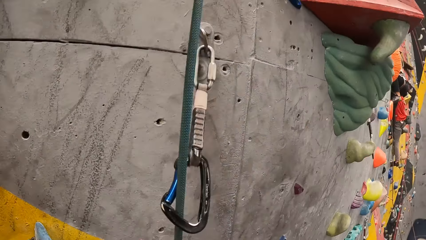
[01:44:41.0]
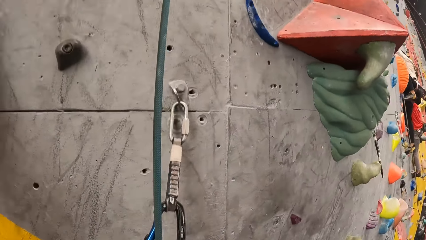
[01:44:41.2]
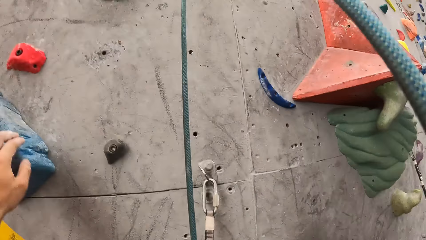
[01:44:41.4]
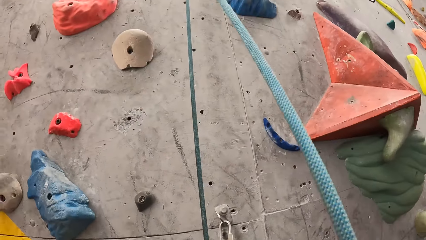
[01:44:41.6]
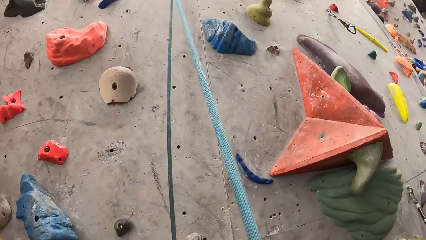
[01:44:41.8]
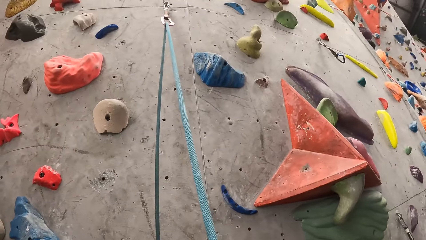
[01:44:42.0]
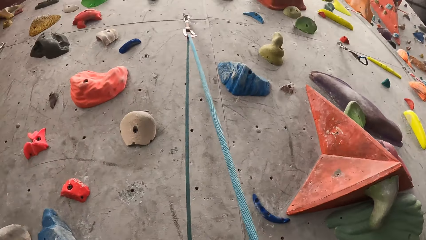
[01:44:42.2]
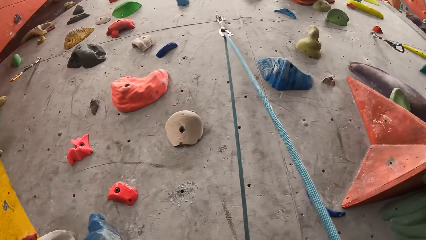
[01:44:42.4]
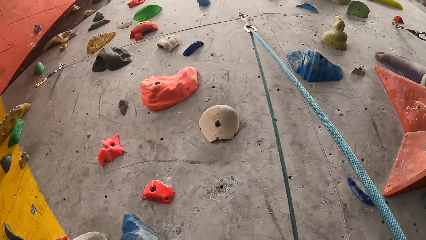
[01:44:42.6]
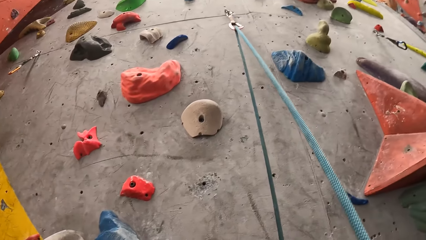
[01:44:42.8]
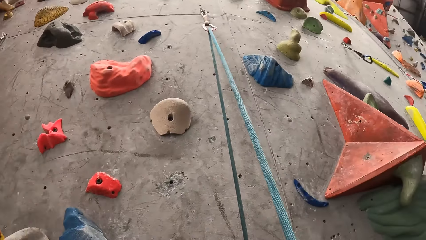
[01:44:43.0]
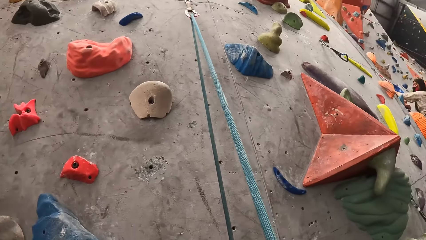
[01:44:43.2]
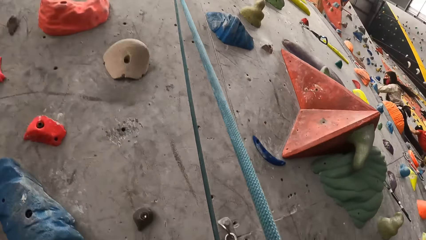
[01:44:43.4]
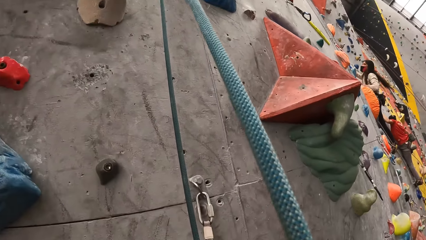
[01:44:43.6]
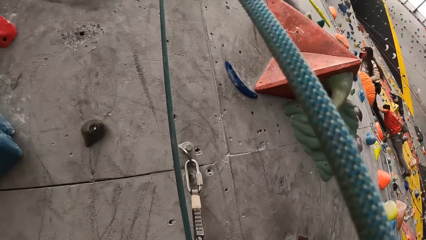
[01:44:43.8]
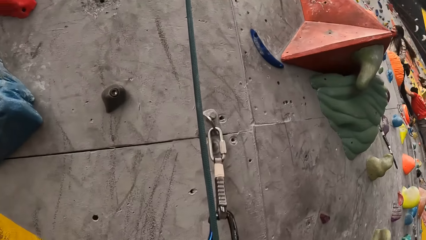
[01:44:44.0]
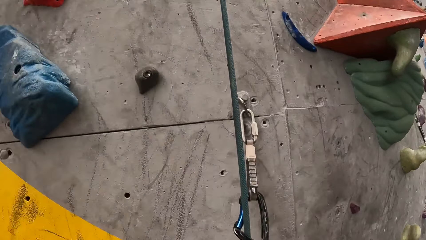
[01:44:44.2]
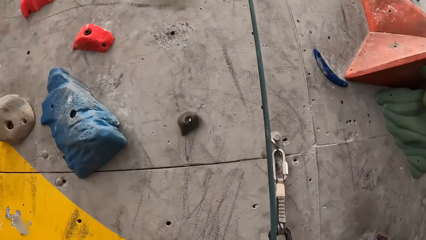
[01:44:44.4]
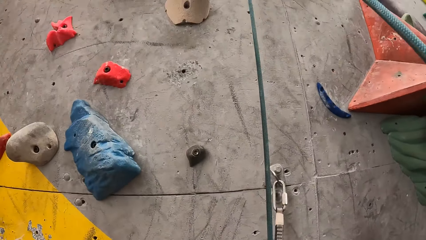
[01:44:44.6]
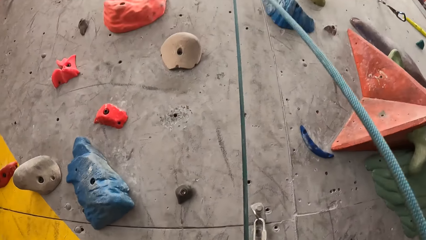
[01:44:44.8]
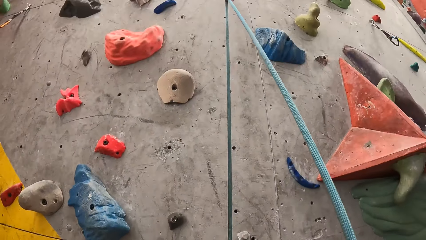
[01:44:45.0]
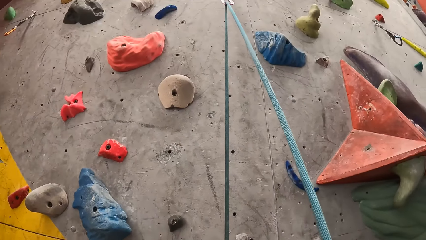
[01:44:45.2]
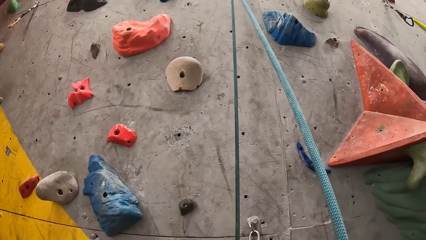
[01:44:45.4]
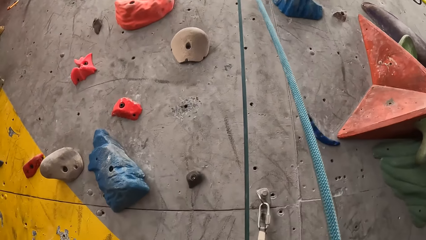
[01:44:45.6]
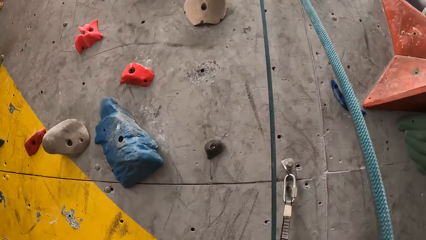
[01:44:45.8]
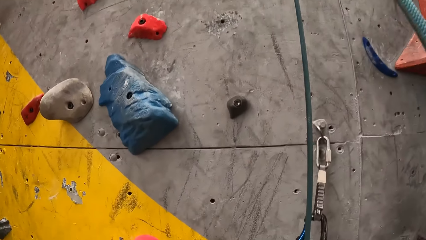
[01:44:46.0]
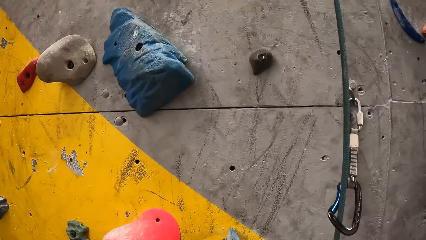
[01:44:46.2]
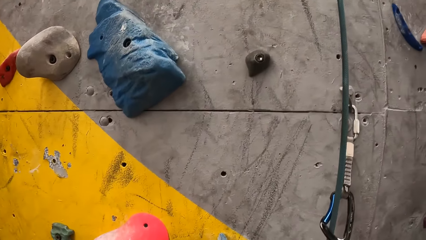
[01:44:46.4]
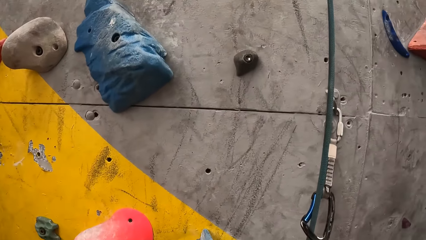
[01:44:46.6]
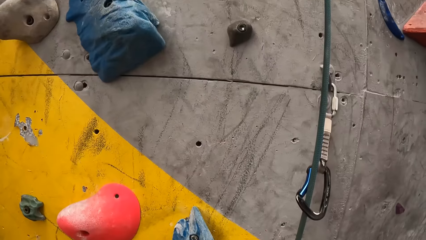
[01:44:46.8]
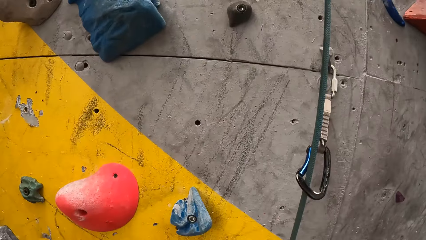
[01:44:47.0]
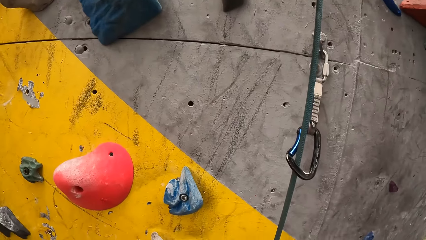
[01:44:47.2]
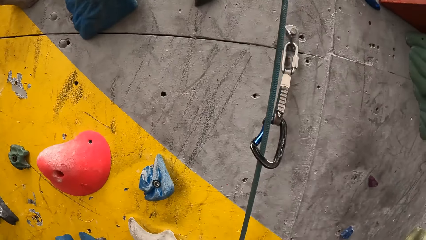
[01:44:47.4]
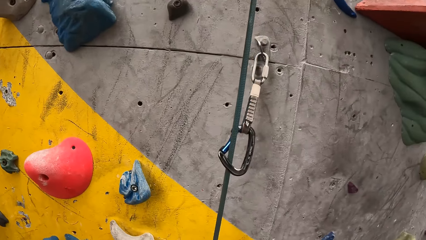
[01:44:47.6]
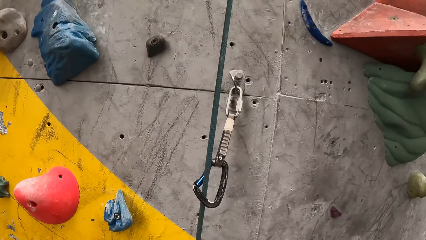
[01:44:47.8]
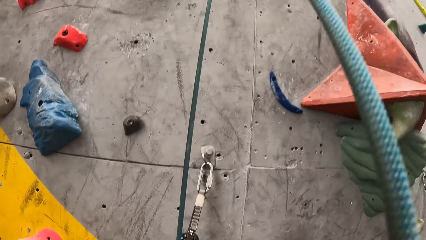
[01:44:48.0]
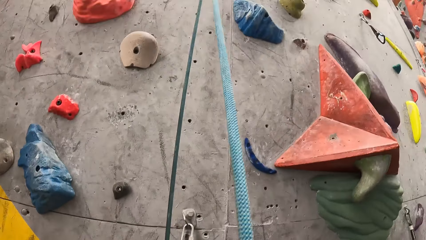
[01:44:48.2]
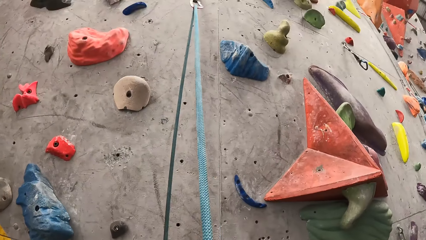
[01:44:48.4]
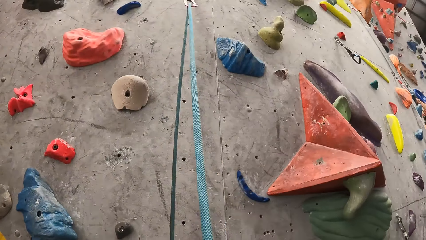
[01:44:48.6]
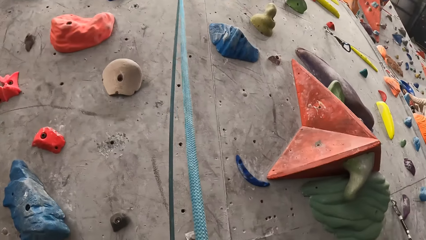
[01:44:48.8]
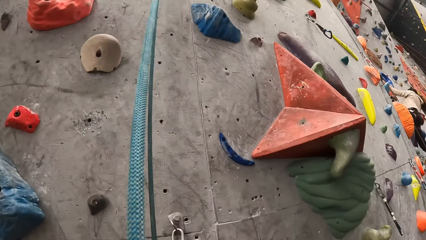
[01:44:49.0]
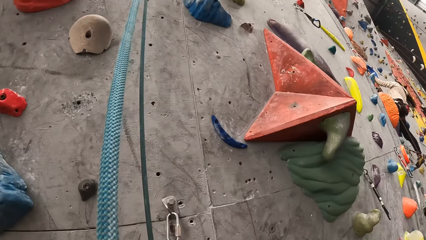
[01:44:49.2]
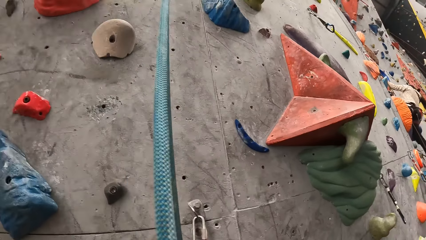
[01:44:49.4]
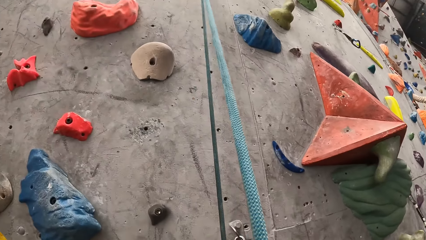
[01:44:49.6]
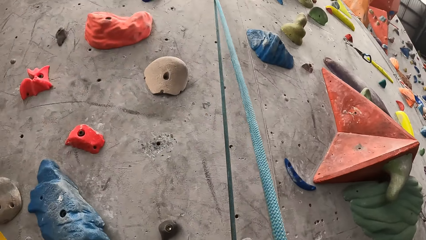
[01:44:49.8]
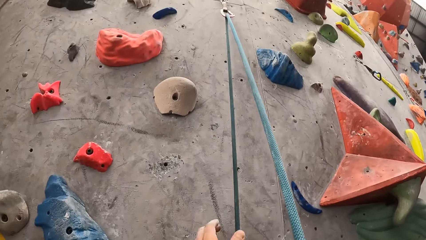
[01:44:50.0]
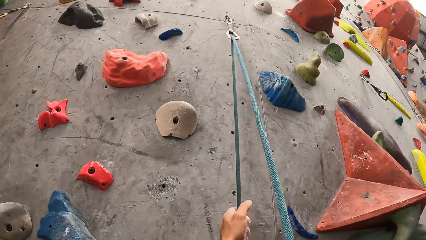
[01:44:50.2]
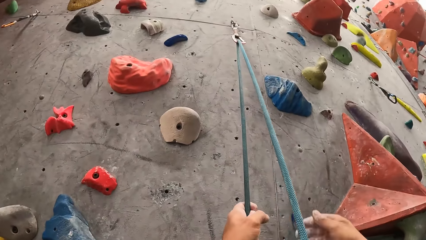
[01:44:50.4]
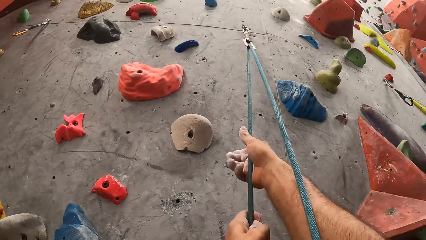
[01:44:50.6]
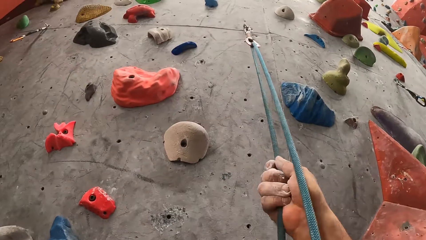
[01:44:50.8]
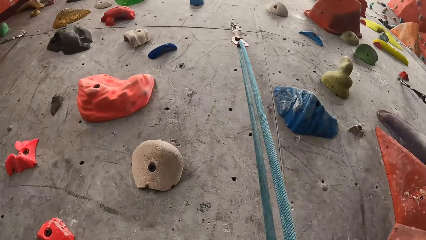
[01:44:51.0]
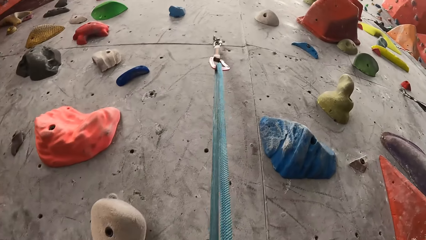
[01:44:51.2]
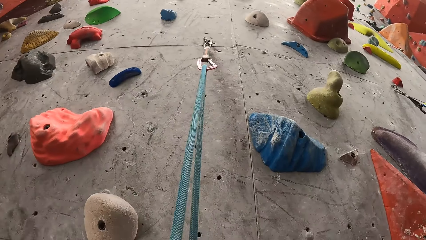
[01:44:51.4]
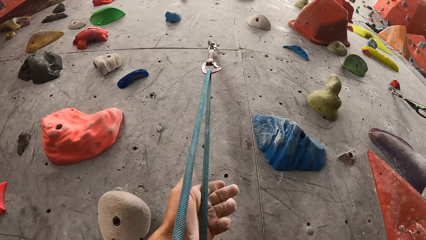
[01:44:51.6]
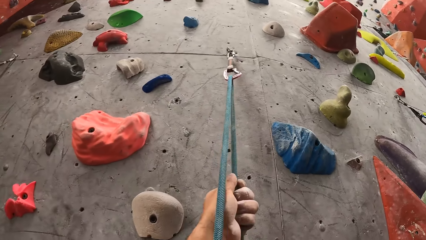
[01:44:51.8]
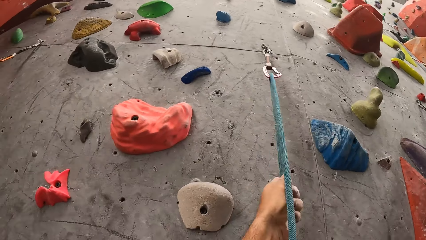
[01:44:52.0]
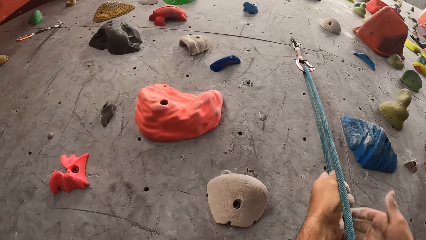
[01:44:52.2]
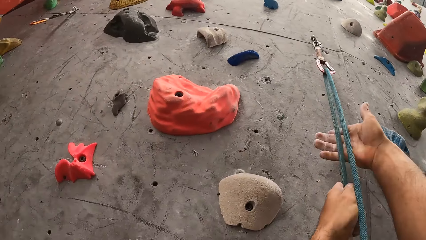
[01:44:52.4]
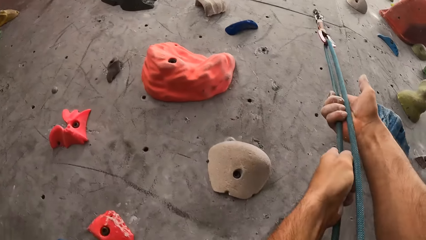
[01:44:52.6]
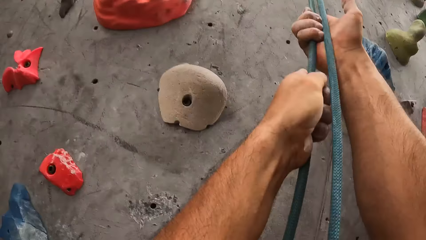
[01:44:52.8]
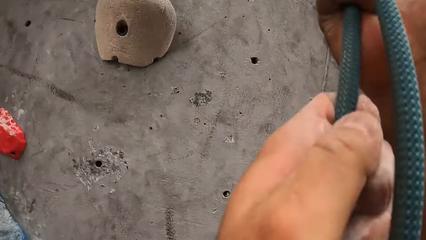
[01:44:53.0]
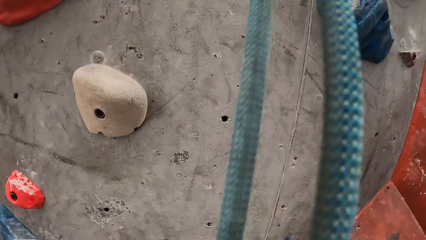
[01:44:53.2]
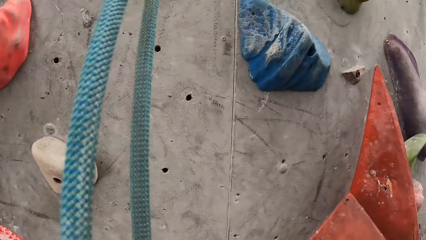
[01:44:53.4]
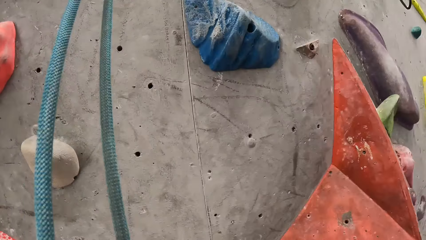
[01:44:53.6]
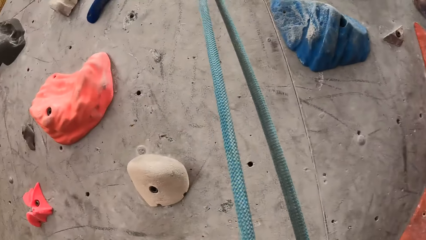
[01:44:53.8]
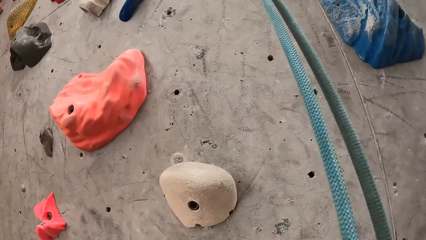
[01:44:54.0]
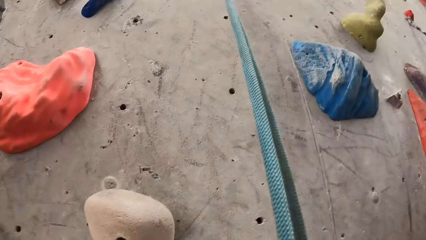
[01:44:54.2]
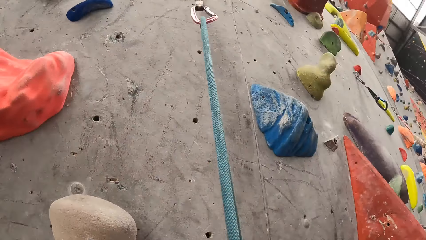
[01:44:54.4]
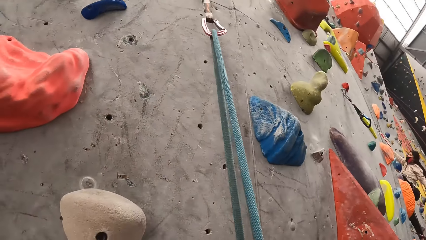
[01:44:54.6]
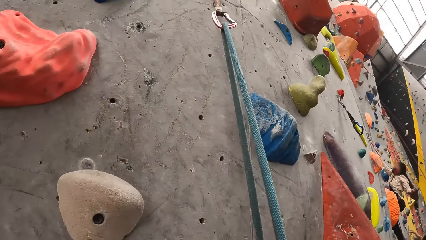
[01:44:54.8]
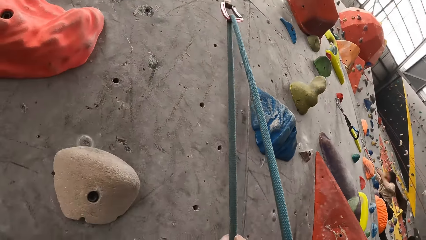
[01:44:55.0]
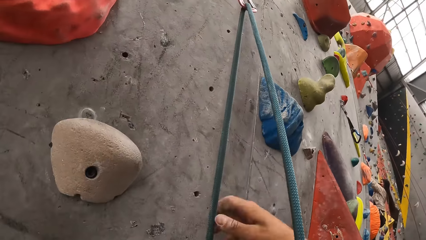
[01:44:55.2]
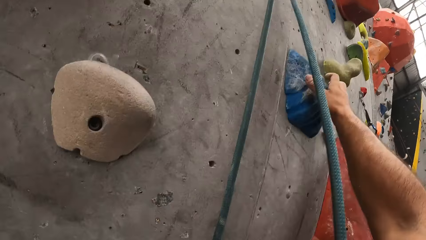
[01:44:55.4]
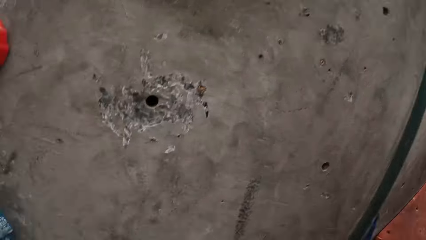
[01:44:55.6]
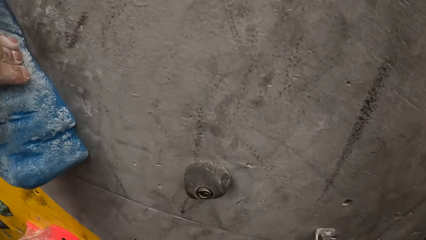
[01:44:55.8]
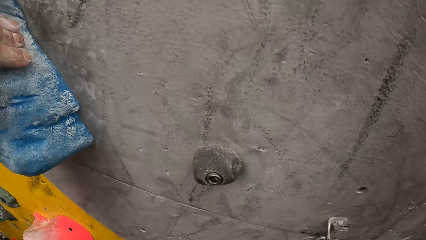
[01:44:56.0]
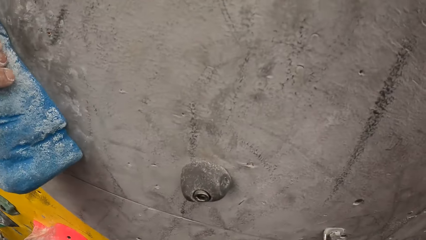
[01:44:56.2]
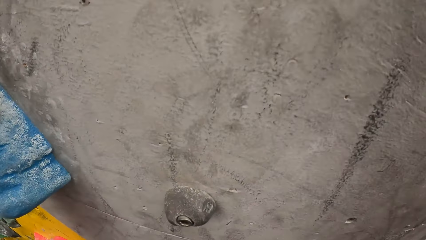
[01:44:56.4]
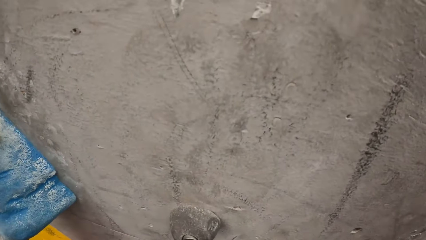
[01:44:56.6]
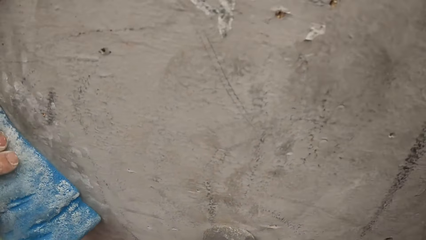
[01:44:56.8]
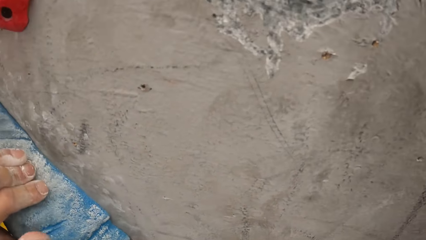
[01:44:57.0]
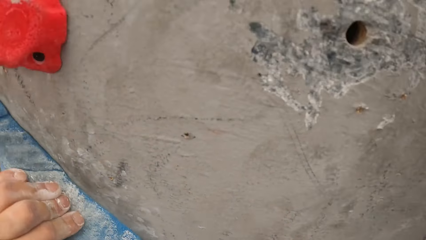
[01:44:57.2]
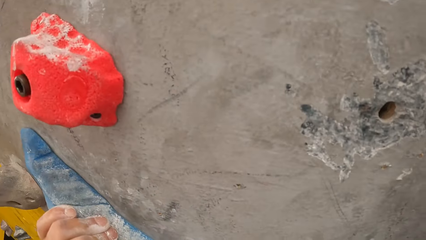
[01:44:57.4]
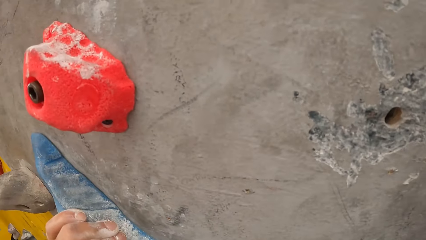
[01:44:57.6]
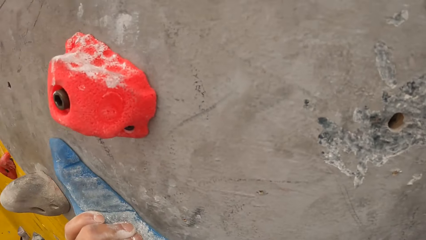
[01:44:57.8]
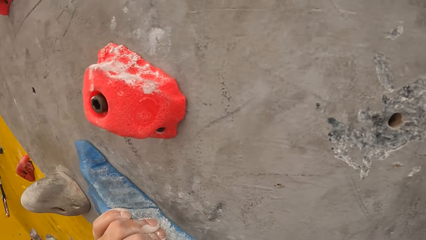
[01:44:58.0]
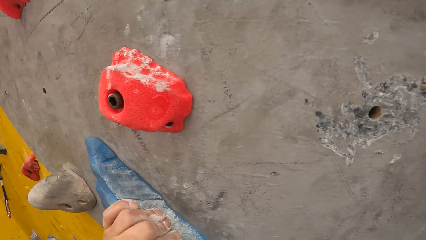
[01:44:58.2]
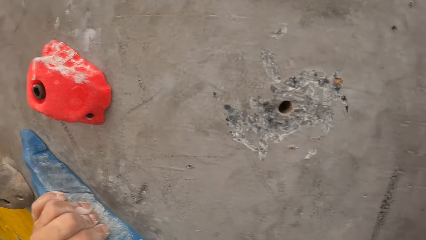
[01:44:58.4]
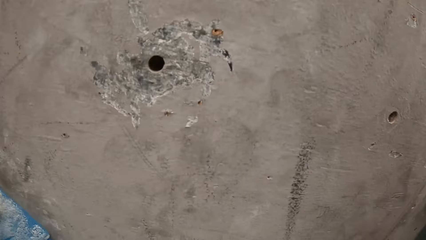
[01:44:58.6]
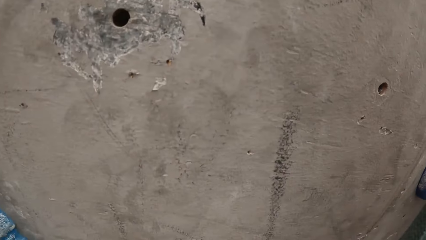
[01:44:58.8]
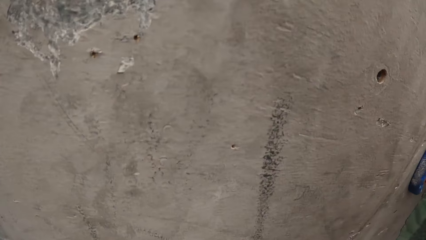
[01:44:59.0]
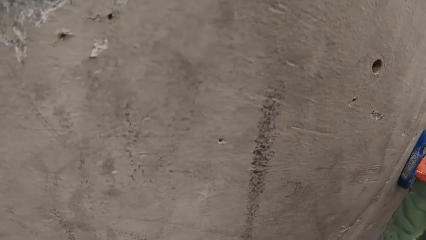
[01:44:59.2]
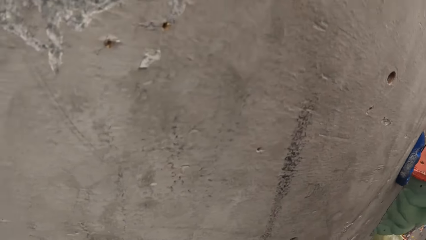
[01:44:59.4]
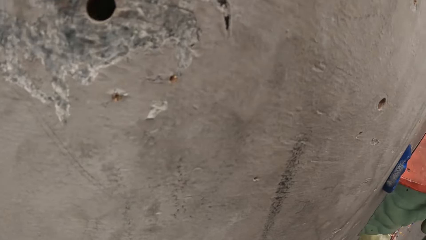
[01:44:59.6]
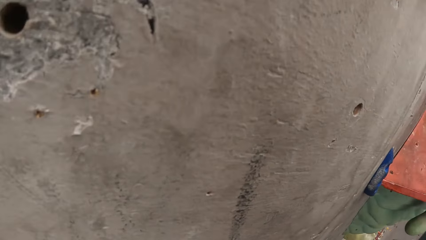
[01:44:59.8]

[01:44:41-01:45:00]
The camera wearer looks at the wall. They pull the rope. They look at the wall. They touch the wall. They look at the wall.
